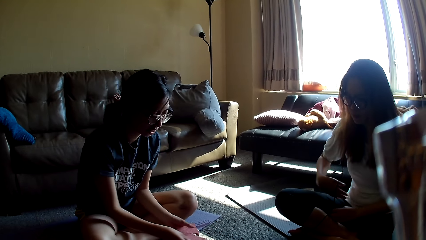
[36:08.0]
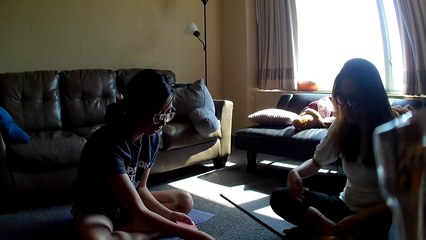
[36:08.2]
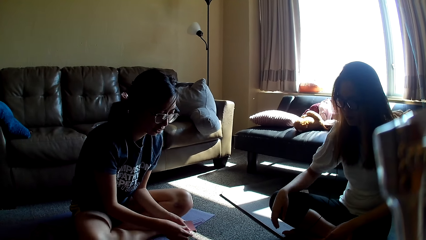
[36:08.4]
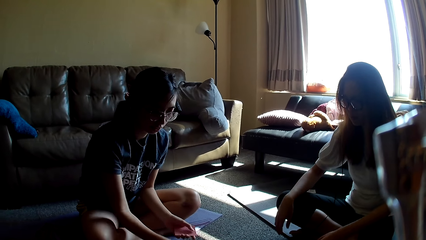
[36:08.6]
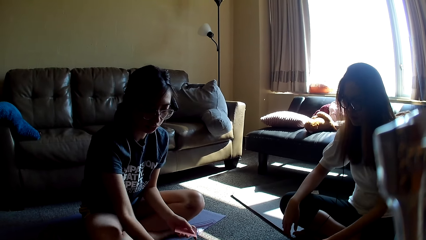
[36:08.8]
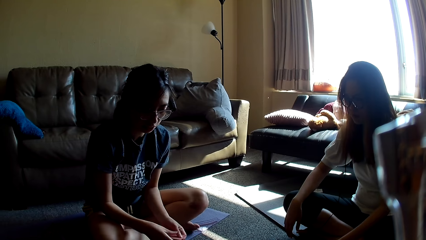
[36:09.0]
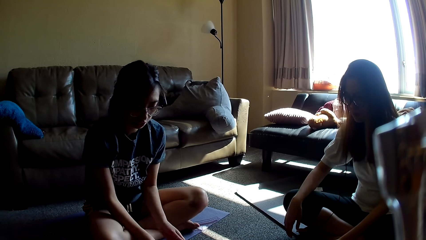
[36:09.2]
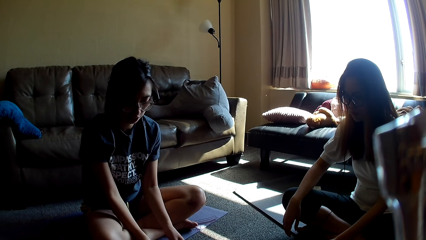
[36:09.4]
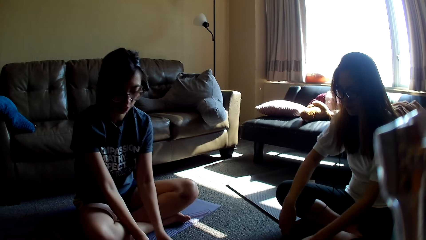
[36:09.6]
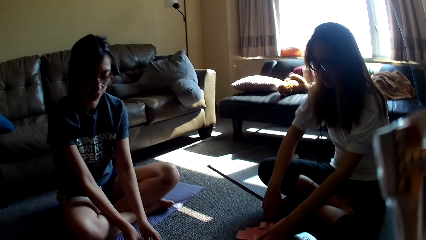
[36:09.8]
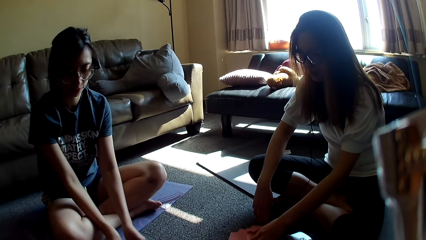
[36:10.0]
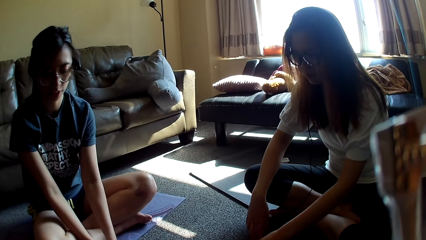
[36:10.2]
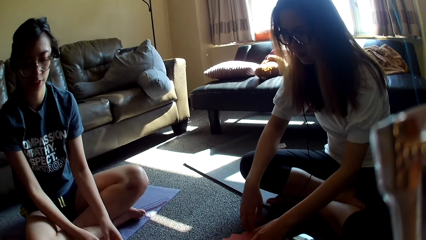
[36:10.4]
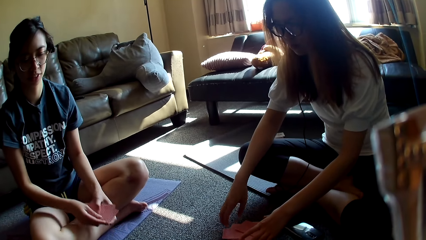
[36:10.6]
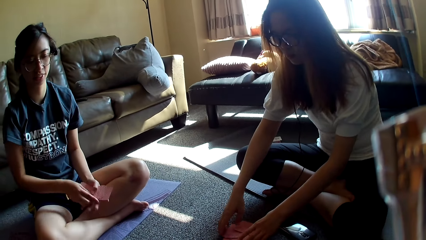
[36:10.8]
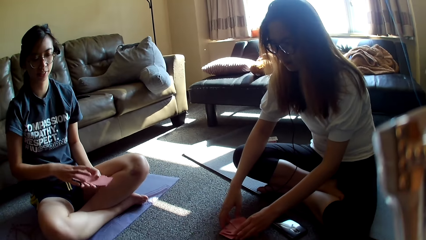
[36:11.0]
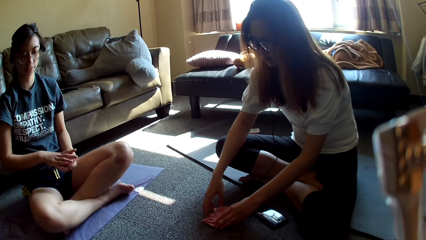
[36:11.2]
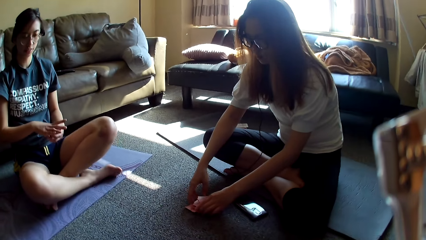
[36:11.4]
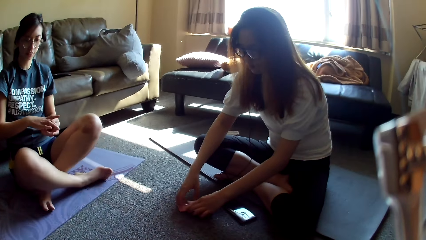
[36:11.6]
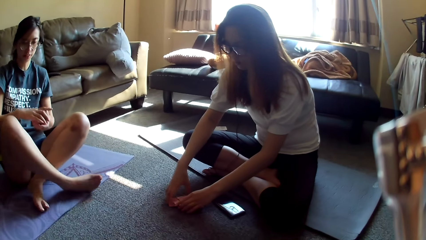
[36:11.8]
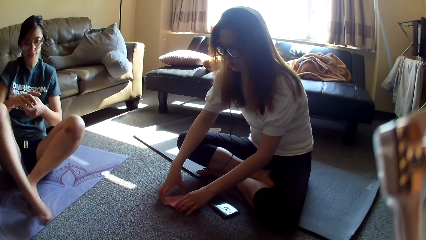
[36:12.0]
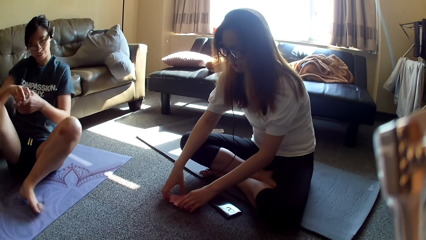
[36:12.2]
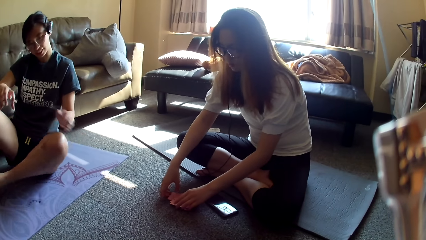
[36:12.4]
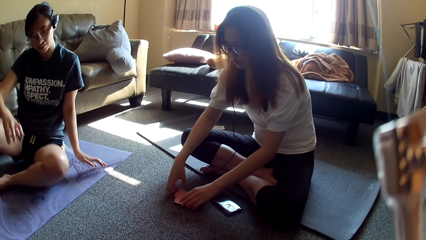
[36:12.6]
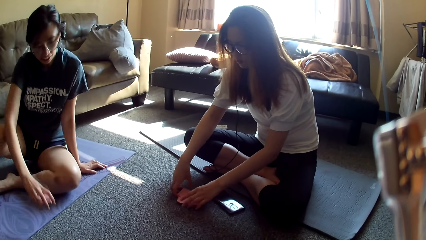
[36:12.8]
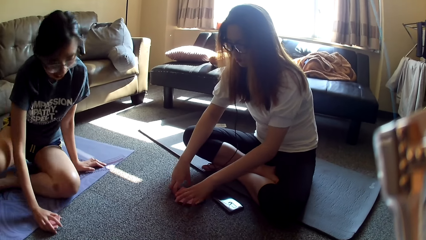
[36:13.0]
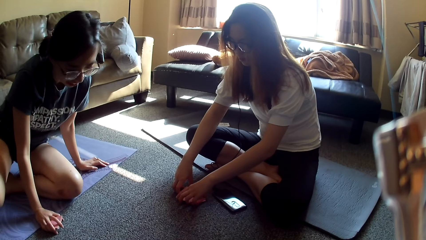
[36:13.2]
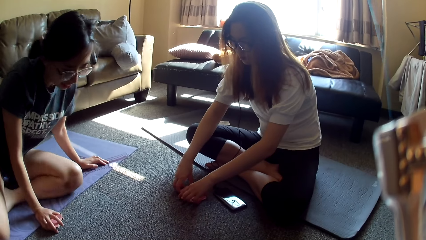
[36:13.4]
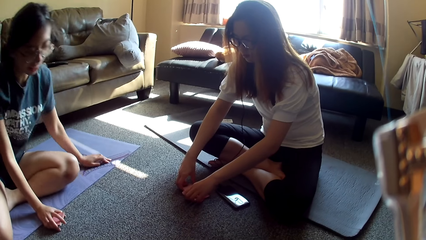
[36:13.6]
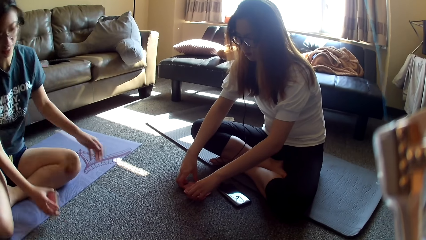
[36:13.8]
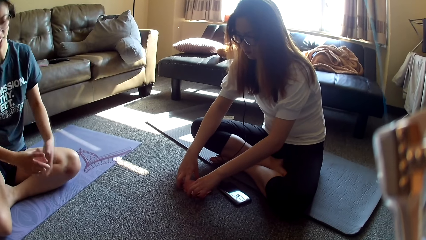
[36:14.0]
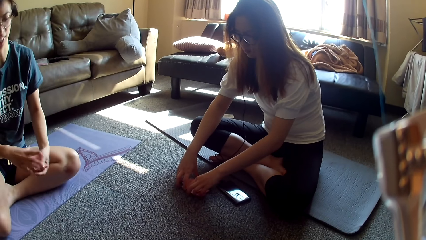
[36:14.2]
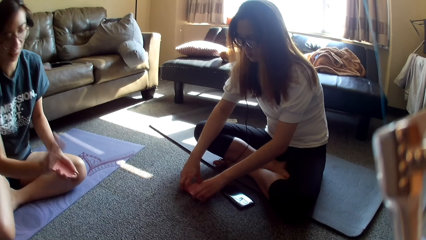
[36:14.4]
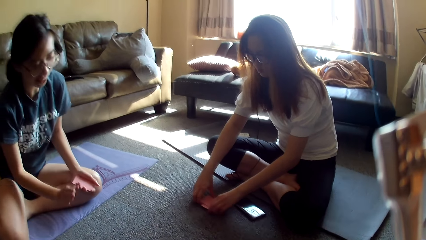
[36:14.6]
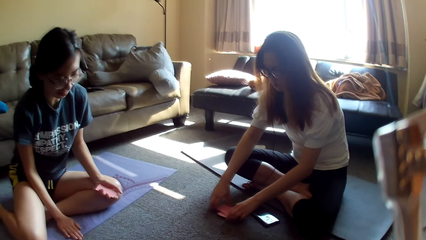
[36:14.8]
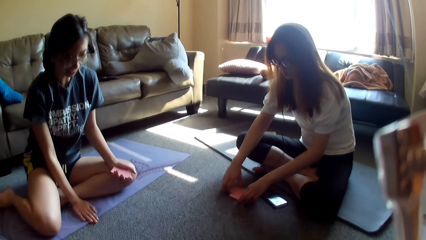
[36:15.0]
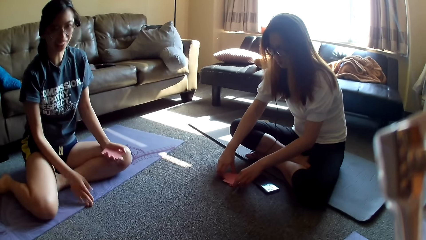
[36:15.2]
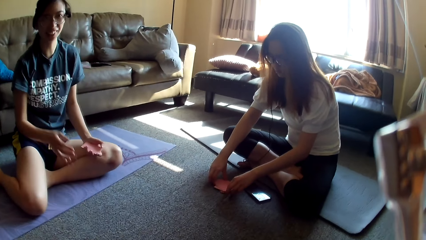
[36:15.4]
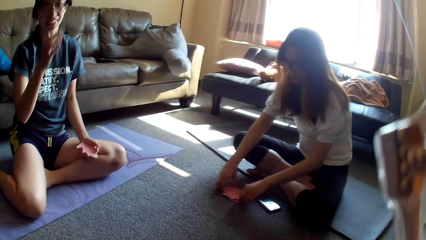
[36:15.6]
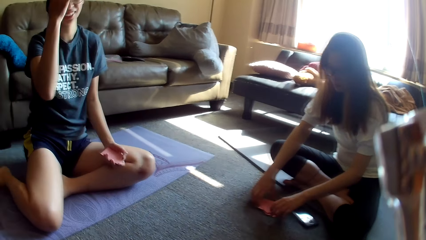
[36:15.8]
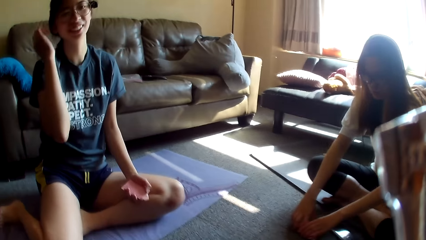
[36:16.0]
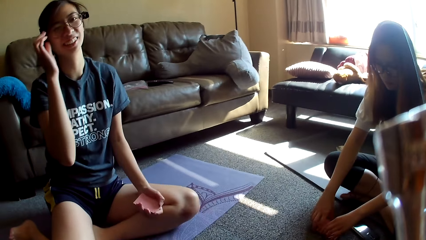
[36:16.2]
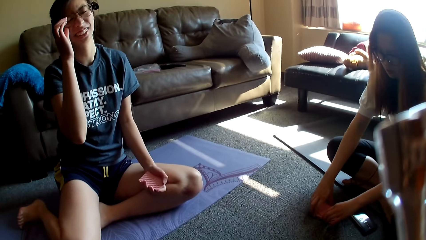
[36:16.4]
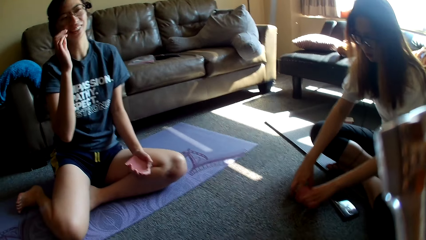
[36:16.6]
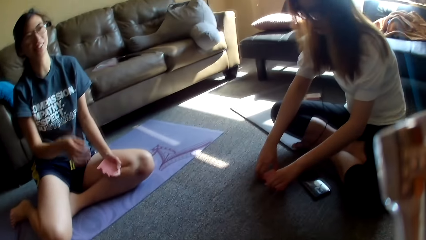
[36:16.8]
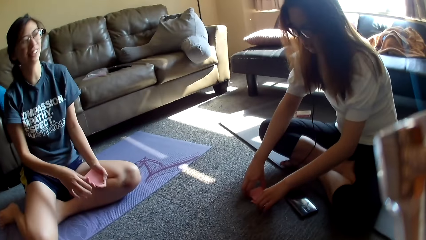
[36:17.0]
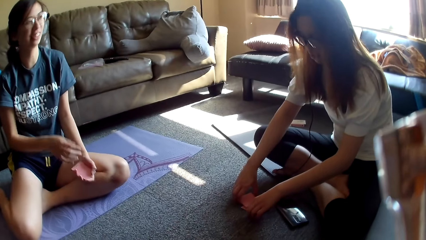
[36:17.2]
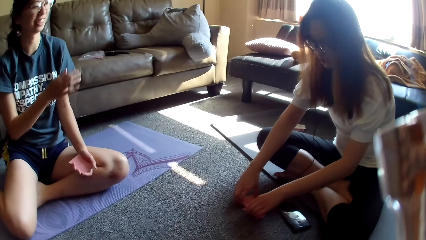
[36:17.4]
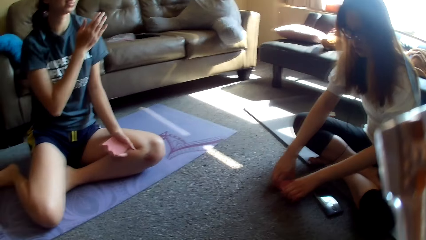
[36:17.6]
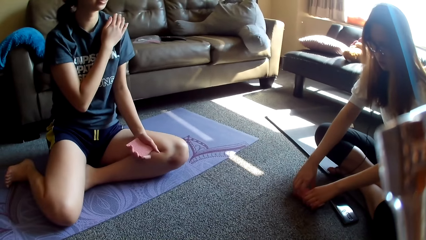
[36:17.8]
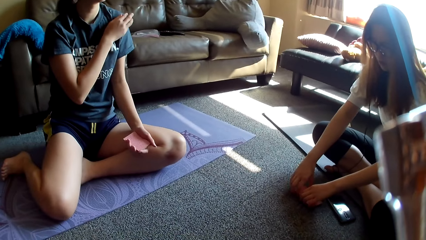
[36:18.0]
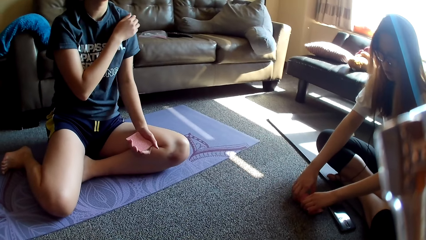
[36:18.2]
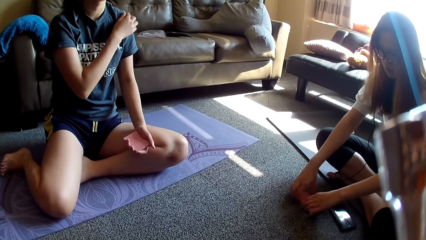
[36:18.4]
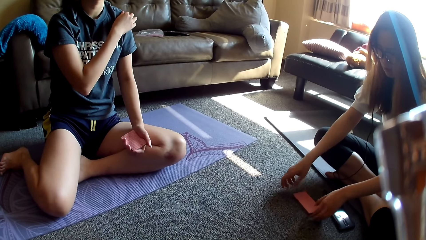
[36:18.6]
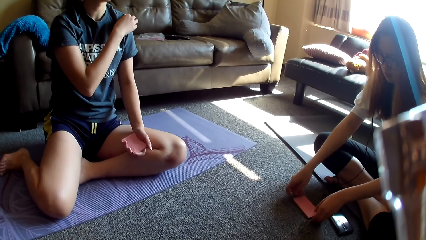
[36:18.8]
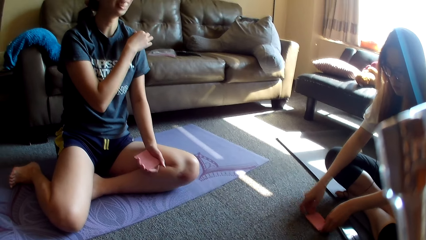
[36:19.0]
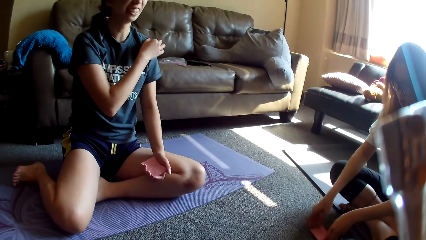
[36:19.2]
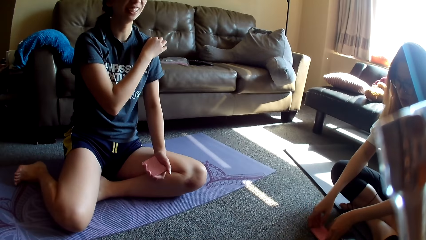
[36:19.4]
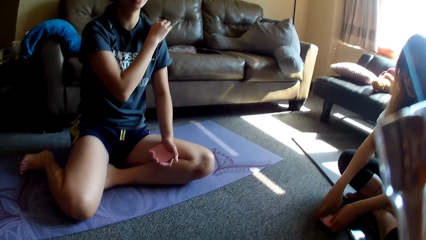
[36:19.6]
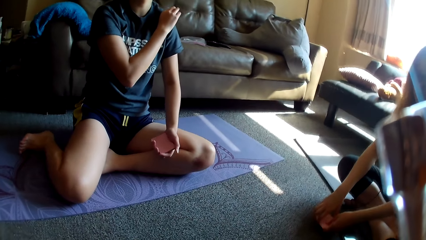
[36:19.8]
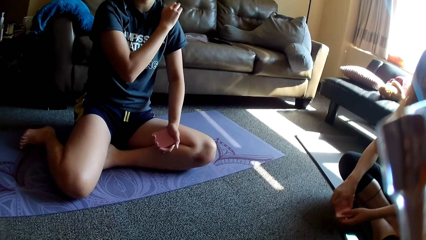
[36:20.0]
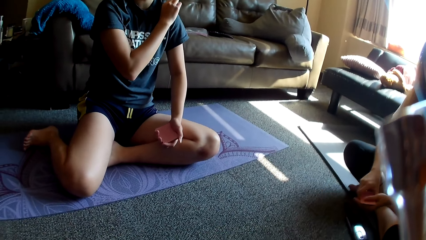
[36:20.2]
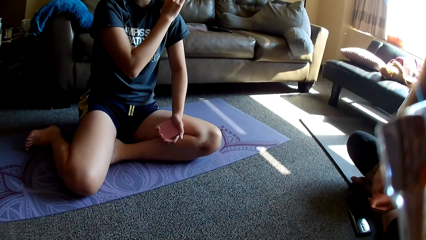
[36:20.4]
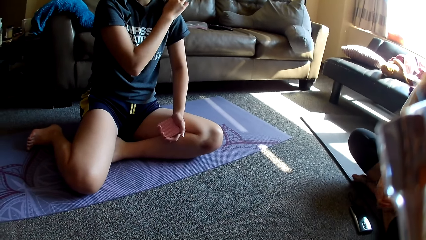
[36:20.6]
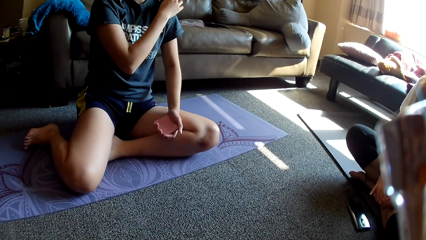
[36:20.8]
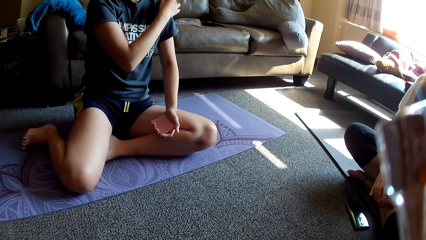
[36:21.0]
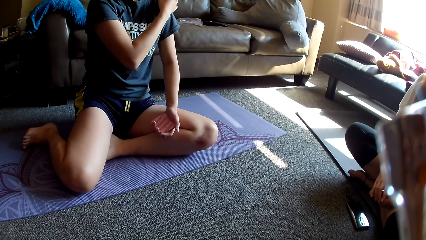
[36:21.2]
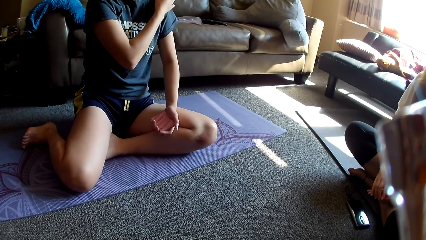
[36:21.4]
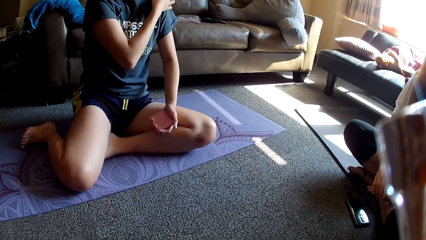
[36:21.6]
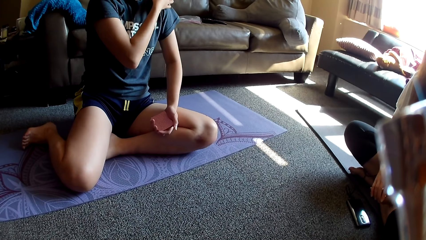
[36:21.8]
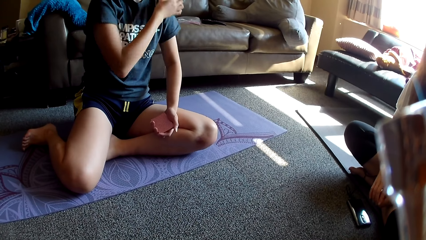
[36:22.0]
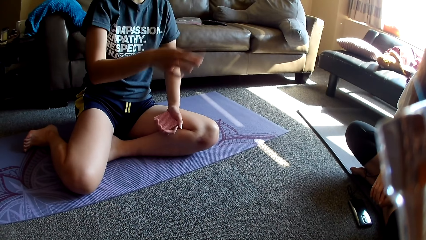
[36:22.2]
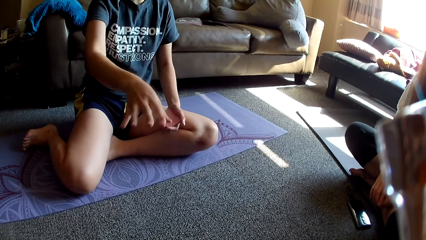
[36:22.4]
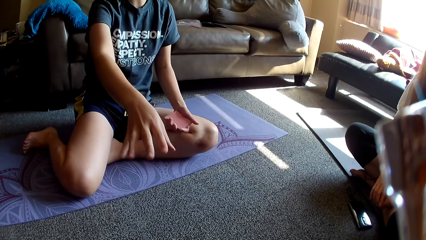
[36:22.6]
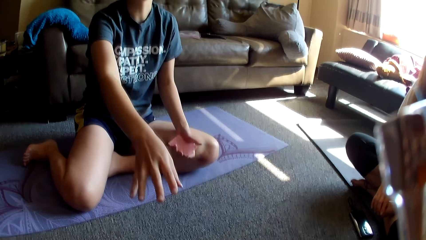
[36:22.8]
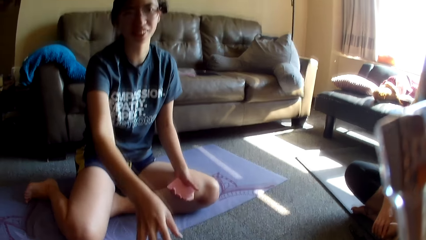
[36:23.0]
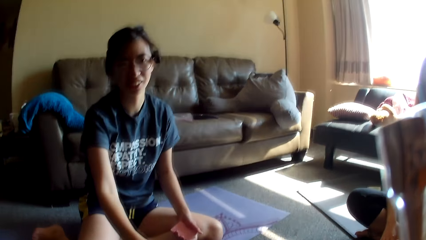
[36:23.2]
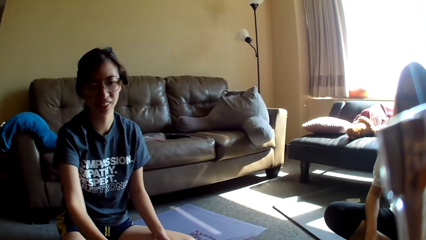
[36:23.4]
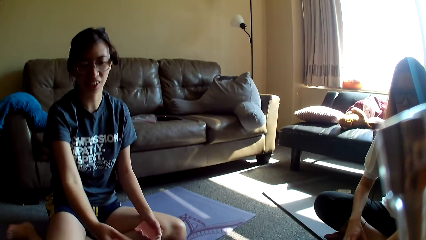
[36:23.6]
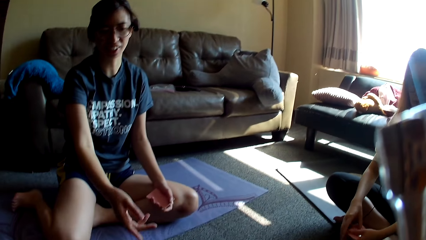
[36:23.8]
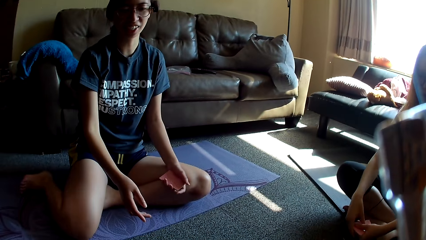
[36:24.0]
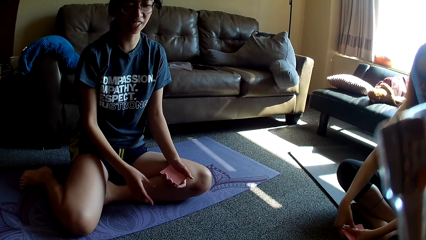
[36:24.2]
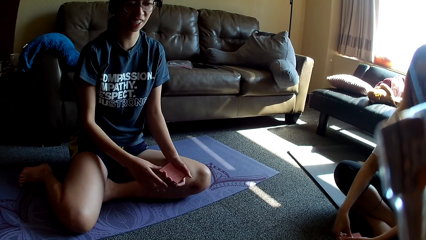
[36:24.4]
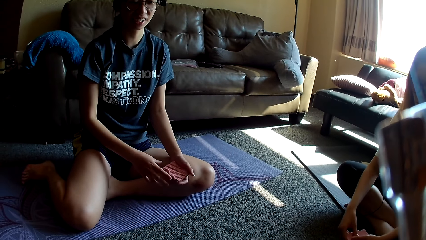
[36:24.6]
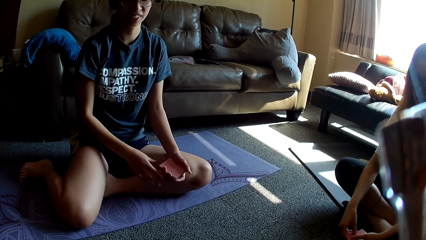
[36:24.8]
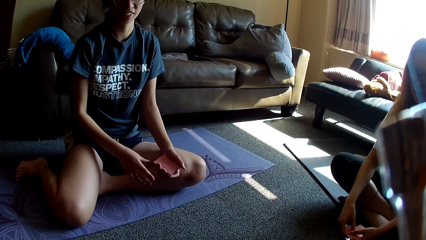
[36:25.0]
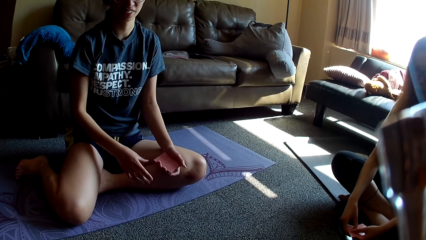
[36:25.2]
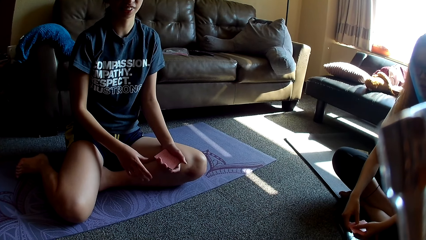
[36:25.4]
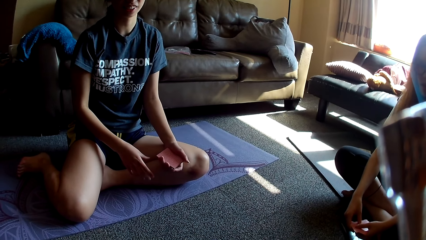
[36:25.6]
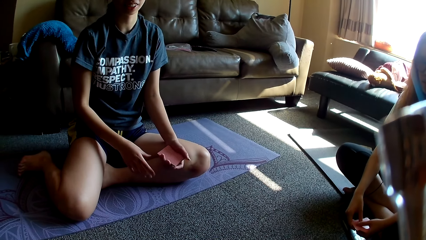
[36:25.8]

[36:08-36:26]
A lady moves hands and holds cards. The lady picks up a card. Another lady aligns the card game, adjusts her position, holds the cards with the other hand, touches the floor and holds the floor. The other lady moves a hand, touches her hair, adjusts her glasses, moves a hand away from the face, touches her shoulder and adjusts her top. The first lady aligns the cards and collects the cards. The camera wearer looks around. The first lady aligns the cards. The other lady lowers a hand, stretches a hand and moves a hand. The first lady moves a hand. The other lady moves a hand.
